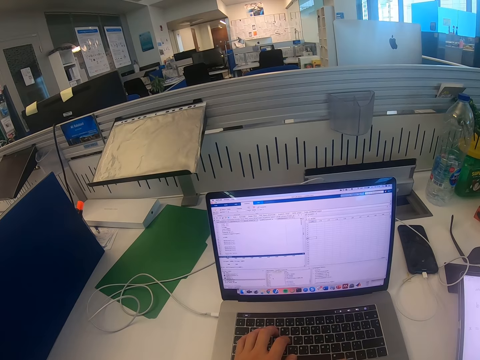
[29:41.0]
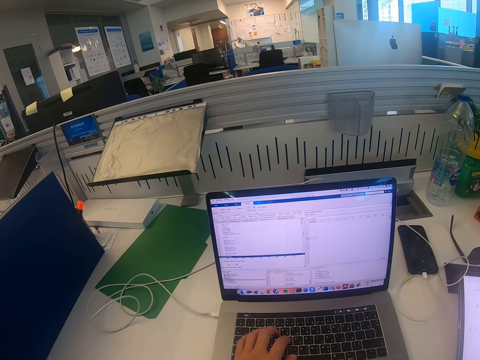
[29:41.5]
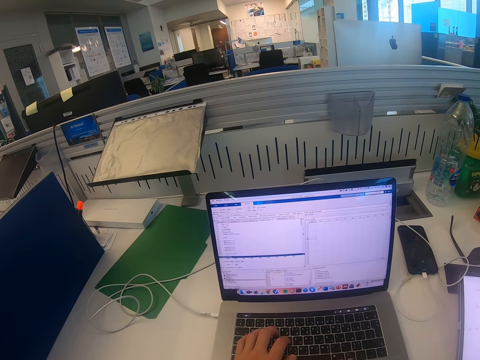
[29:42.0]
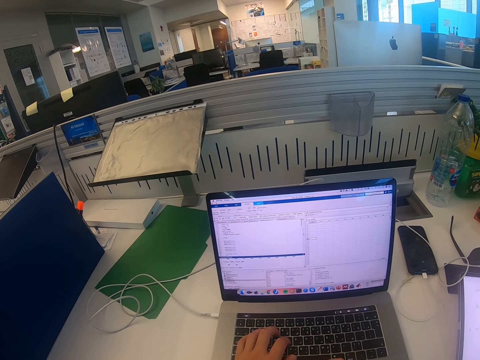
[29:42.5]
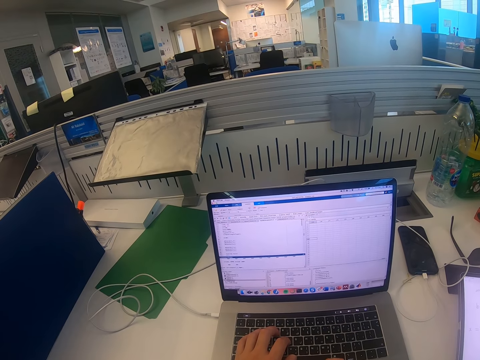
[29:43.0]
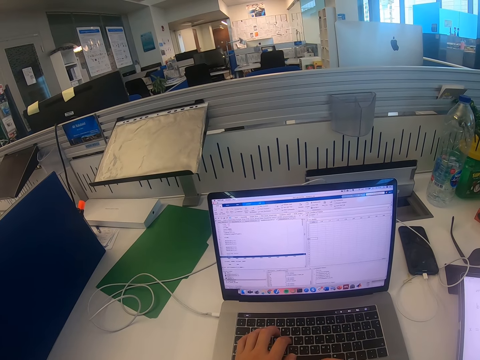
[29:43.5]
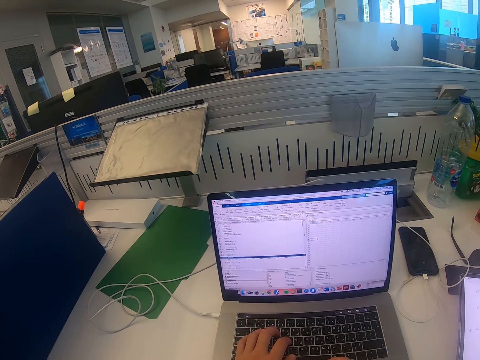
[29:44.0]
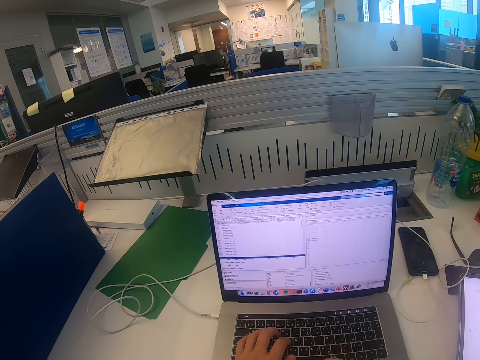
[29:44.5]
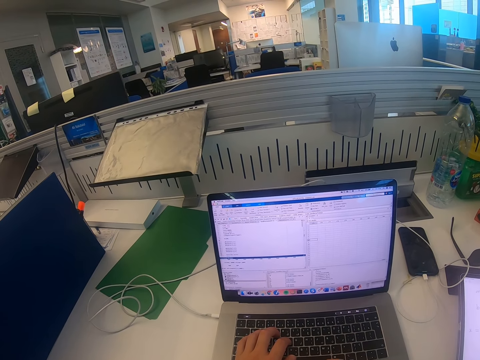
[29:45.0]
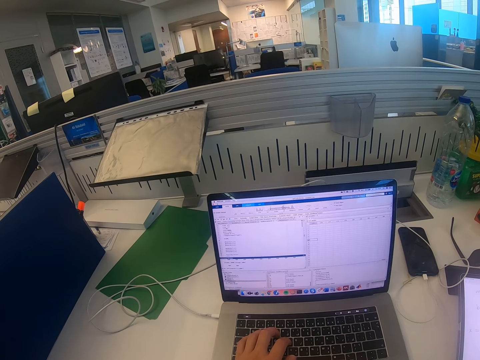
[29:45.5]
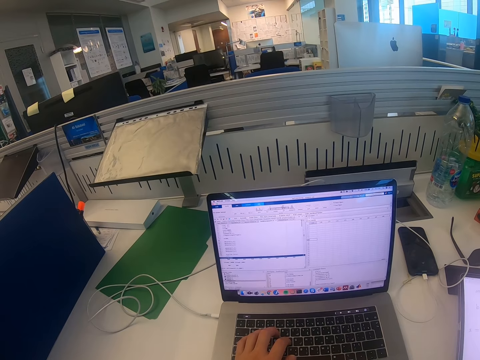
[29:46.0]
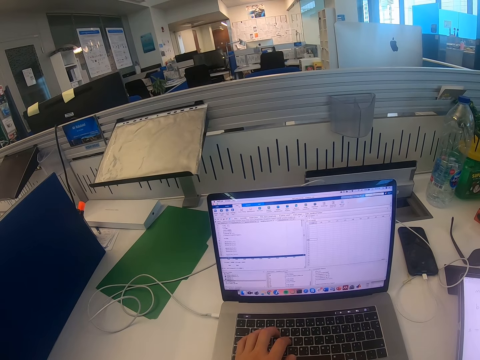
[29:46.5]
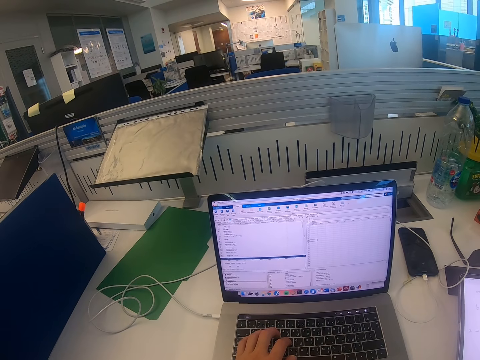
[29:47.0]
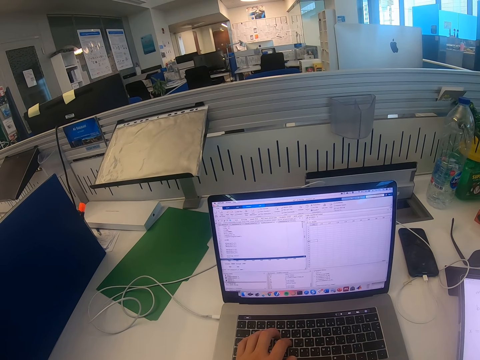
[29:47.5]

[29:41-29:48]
The camera wearer operates the laptop.

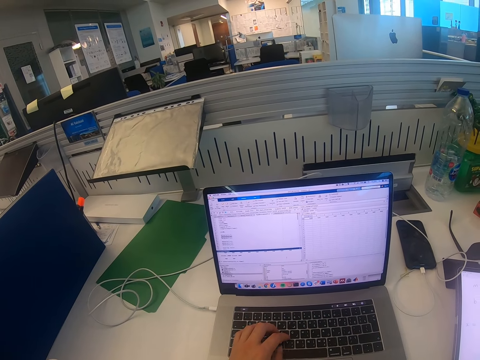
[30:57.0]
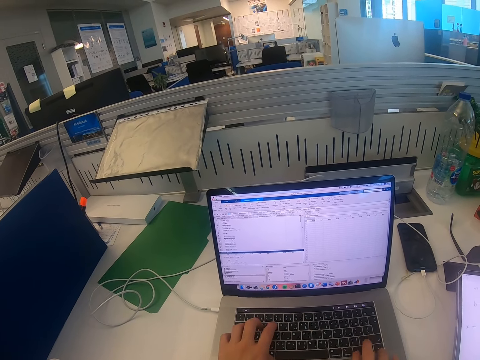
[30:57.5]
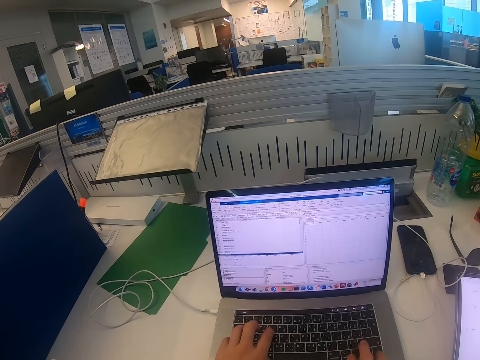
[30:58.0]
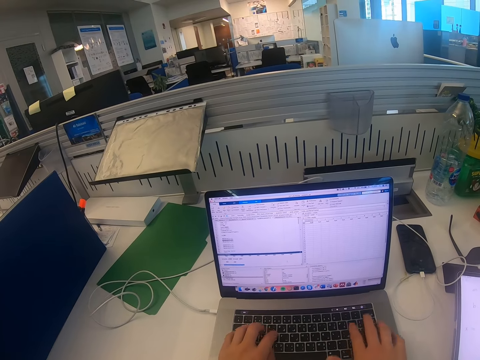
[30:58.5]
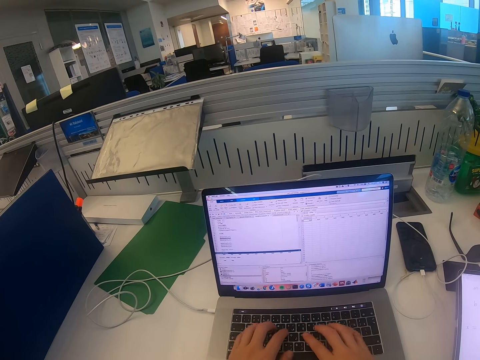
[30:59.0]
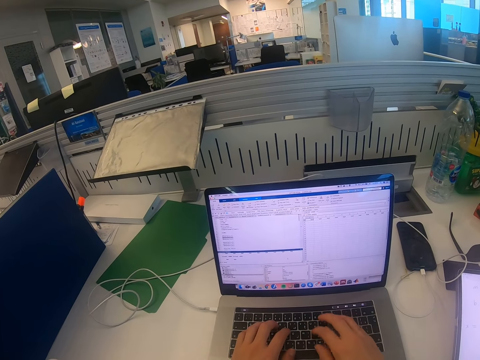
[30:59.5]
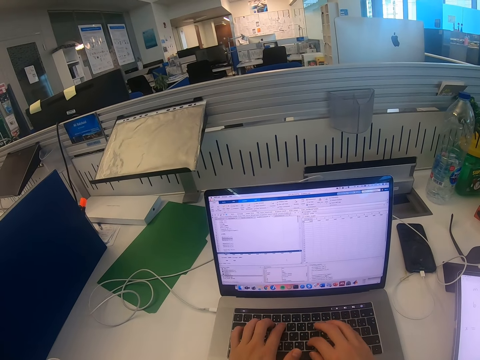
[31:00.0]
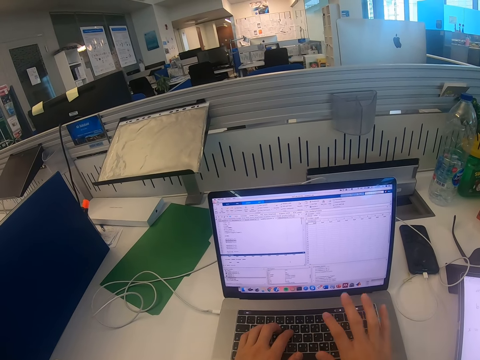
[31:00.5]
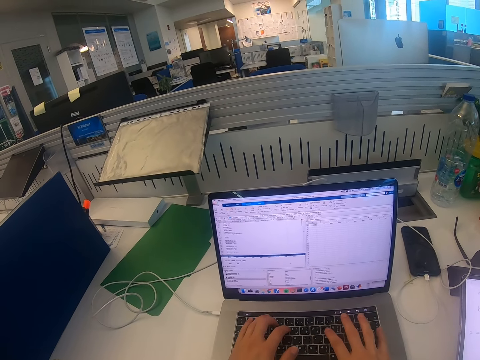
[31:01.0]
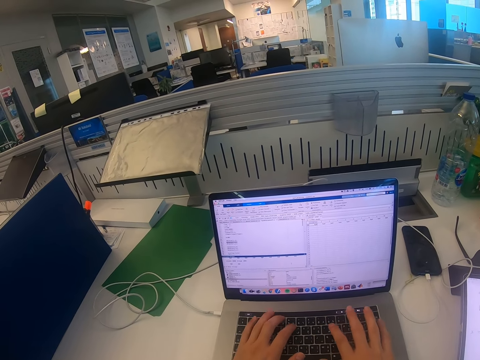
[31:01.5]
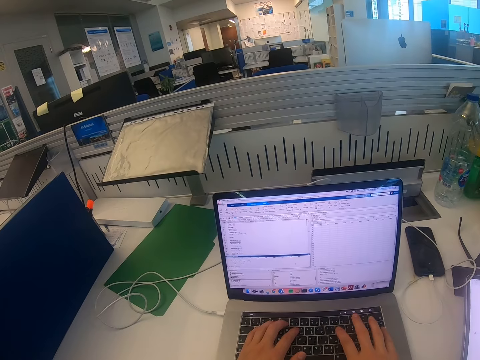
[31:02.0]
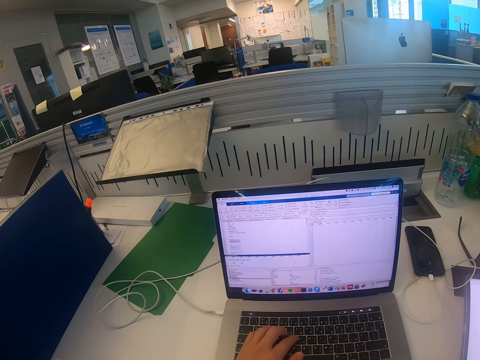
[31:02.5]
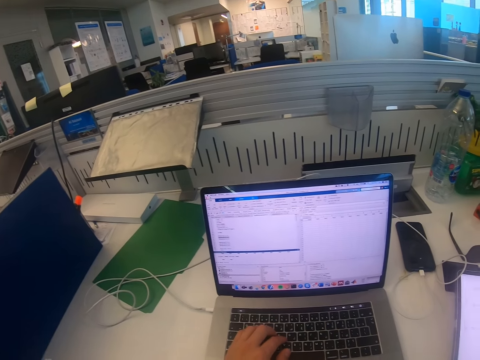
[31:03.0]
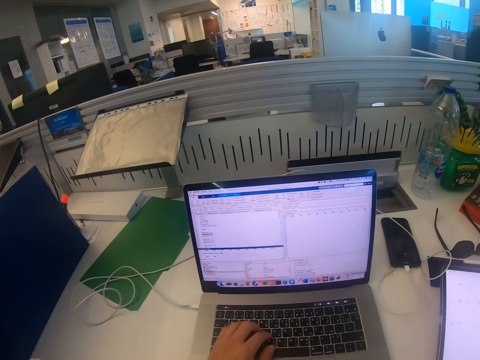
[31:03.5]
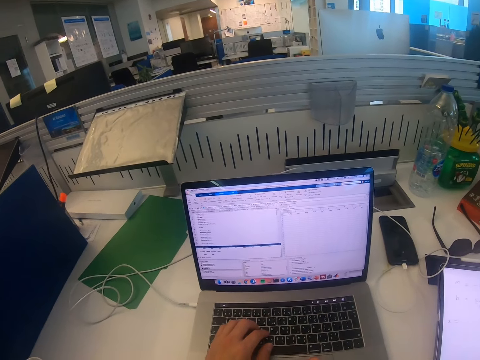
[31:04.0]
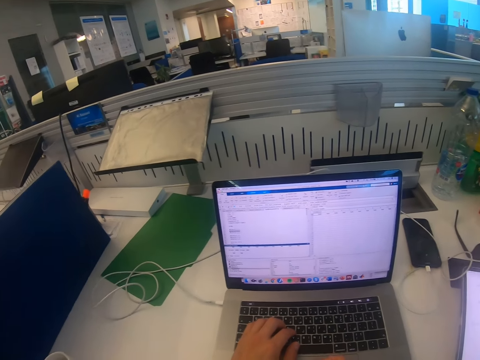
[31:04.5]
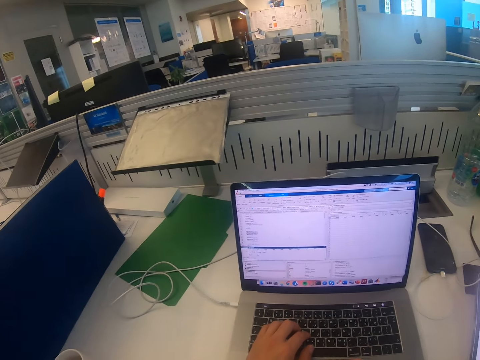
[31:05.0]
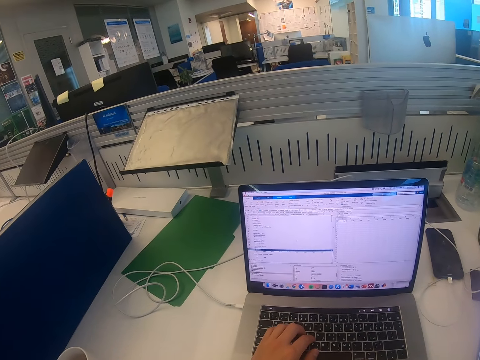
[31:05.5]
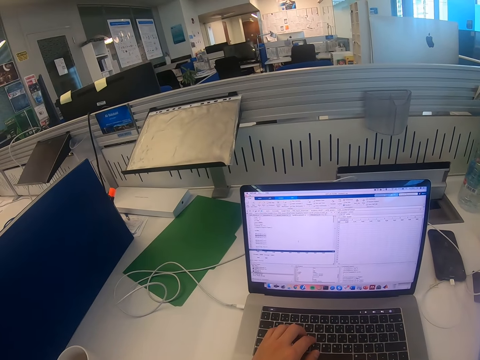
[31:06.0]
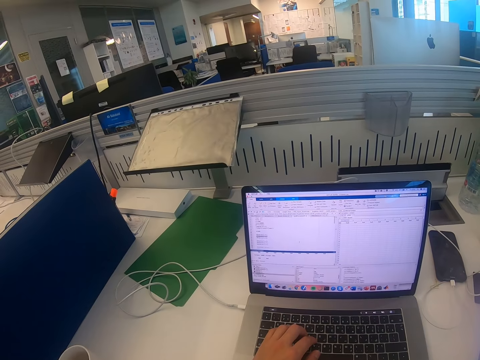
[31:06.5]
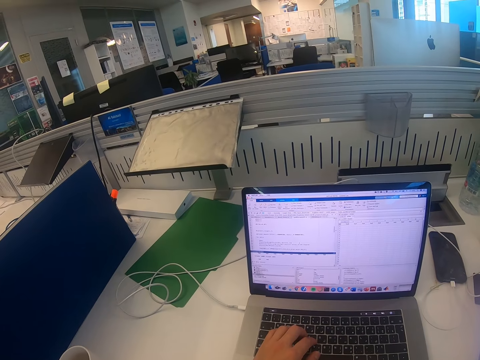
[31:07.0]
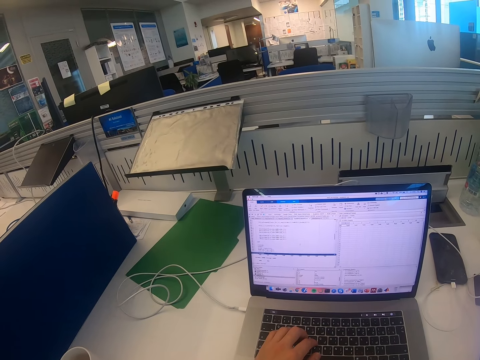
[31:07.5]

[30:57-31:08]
The camera wearer types on the laptop. They look at the laptop.

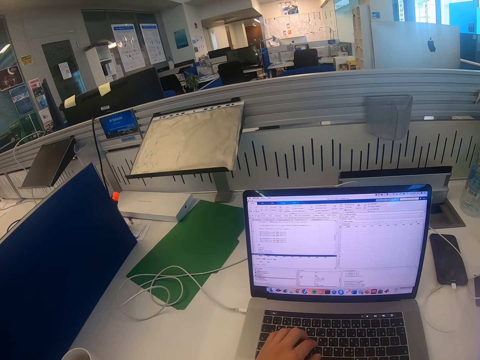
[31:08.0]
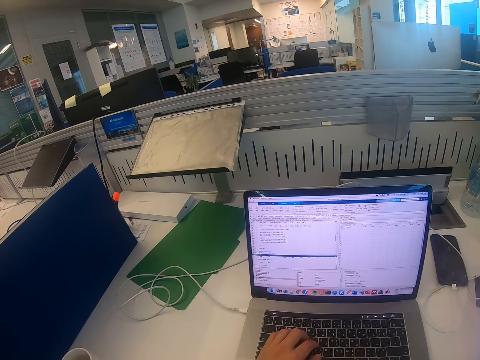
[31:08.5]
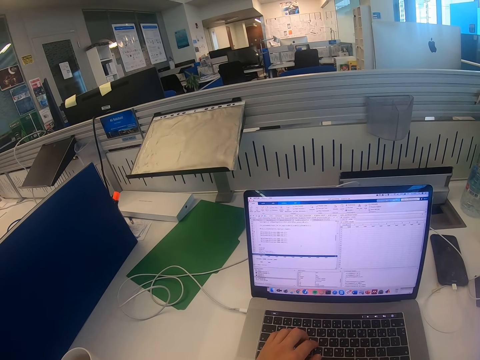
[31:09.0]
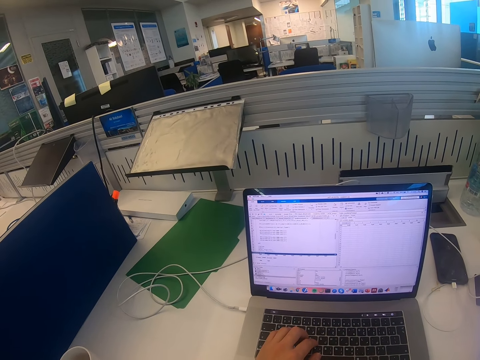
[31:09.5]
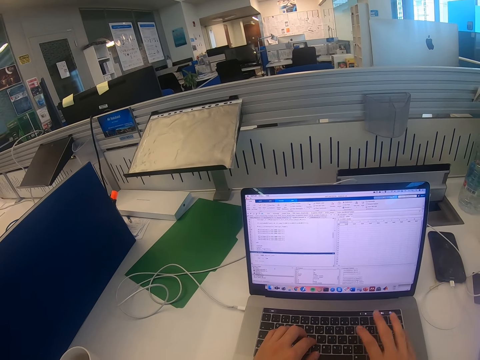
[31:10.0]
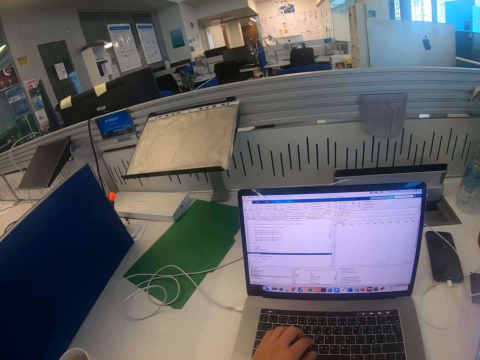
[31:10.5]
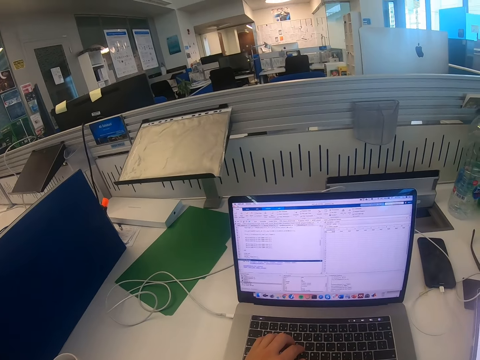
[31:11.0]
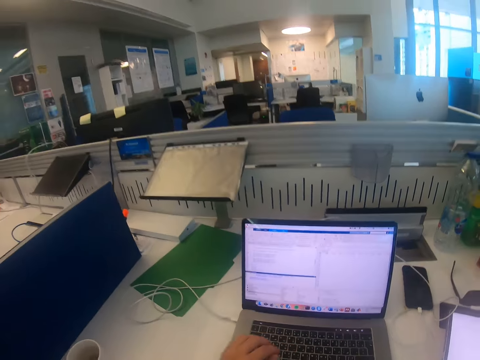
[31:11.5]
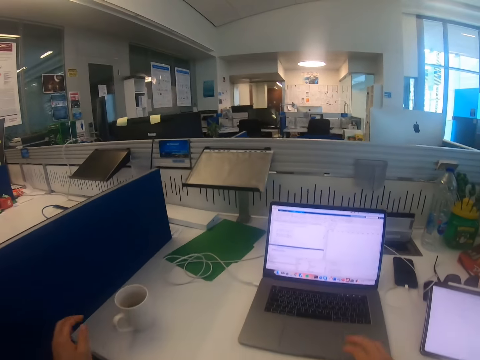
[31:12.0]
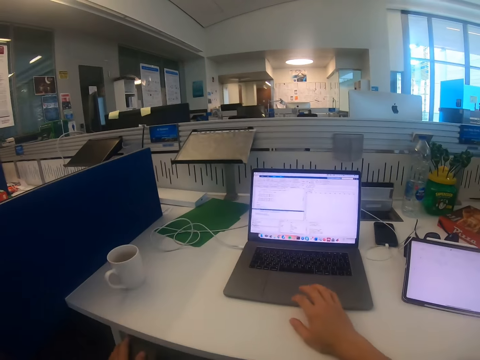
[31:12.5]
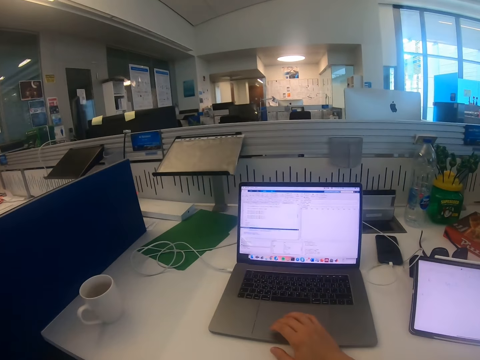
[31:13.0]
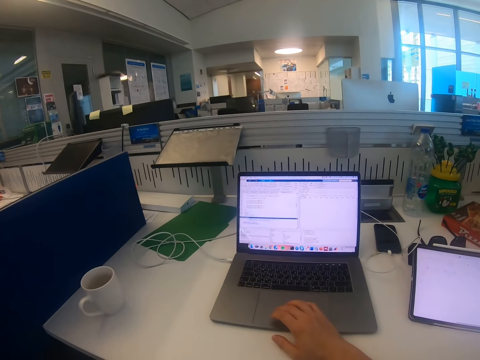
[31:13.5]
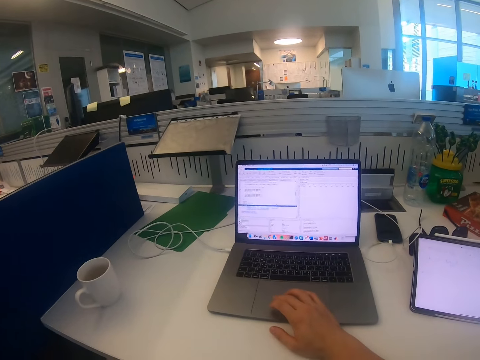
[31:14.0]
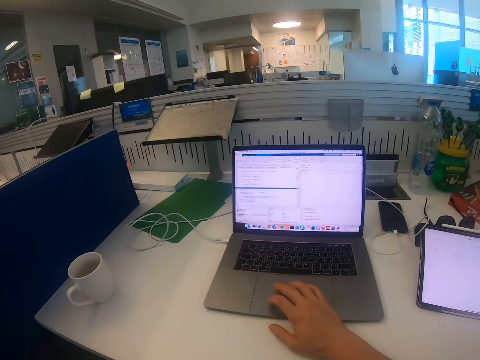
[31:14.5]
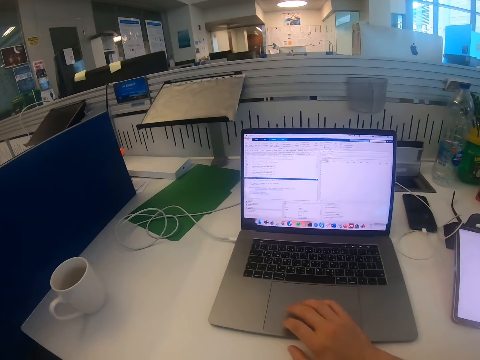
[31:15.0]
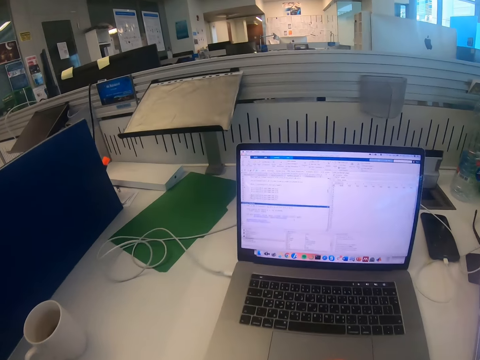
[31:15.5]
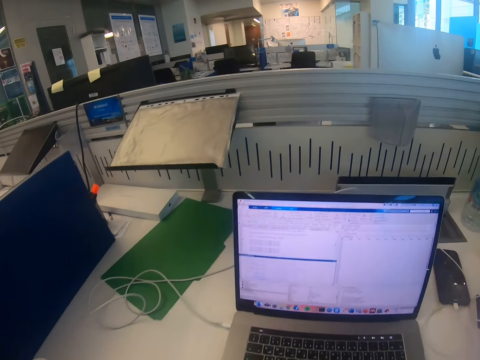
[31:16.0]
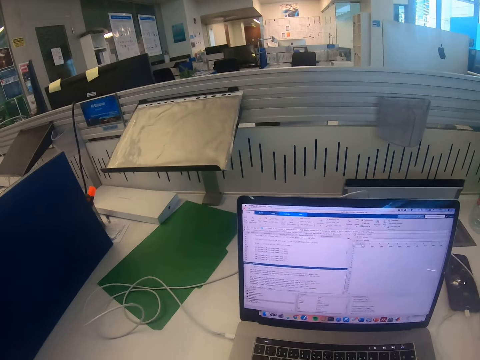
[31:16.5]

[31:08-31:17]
The camera wearer moves the right hand. They move backwards, operate the laptop and look at the laptop.
